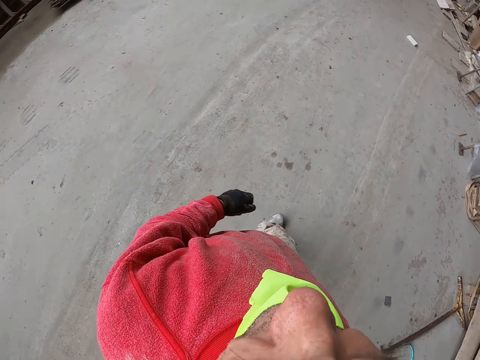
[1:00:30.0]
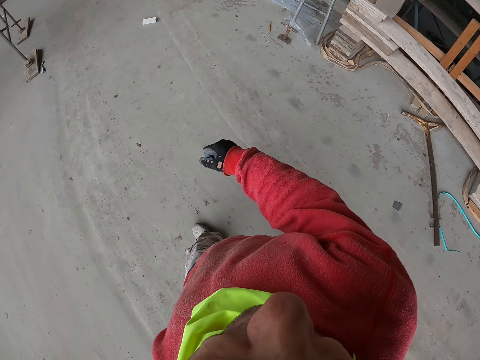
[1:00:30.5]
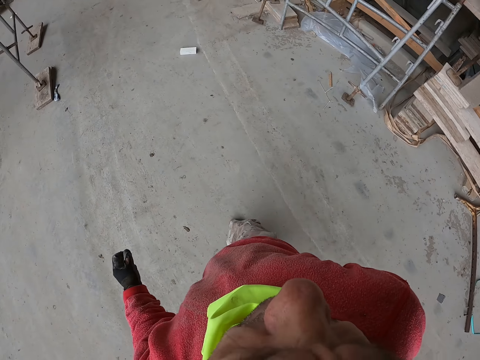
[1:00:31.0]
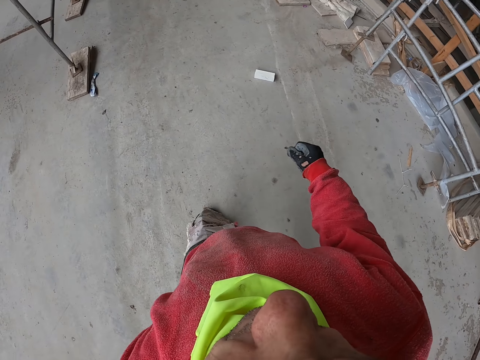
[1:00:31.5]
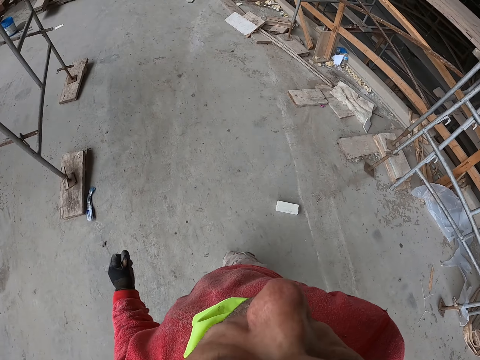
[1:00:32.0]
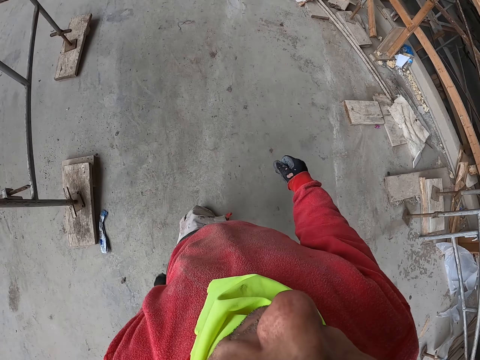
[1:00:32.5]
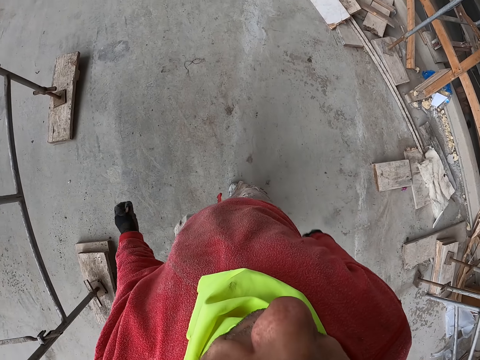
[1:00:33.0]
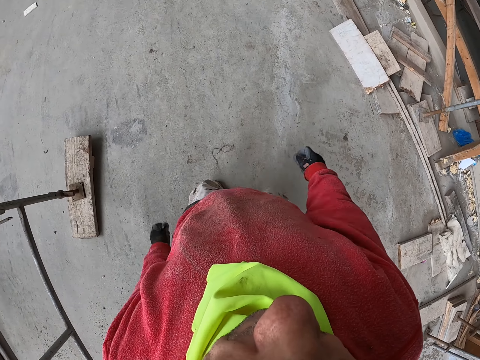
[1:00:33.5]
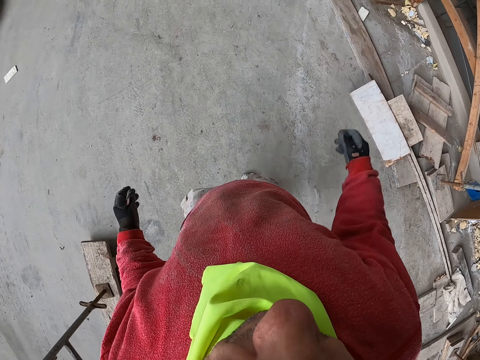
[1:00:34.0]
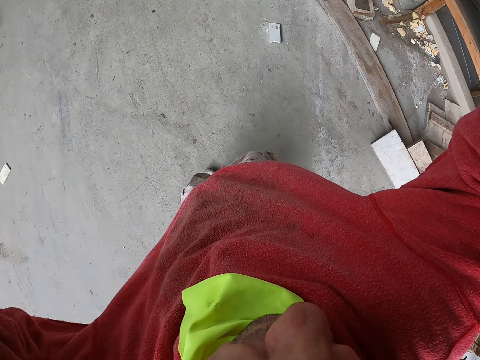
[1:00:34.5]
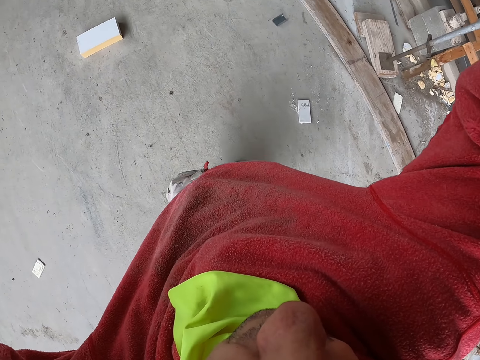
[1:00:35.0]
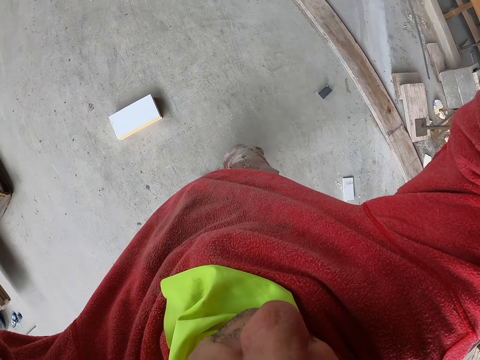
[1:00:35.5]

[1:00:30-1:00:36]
The camera wearer walks. They raise a hand up.
